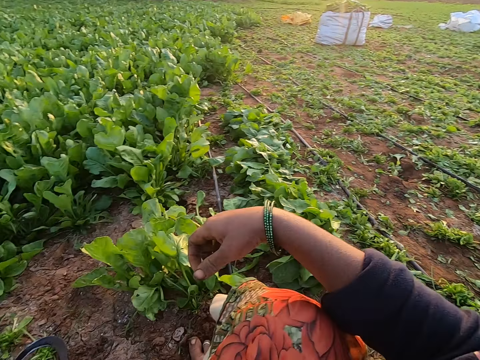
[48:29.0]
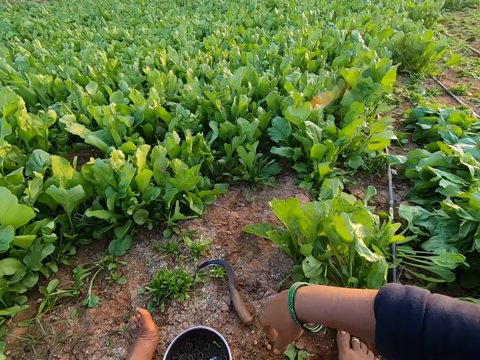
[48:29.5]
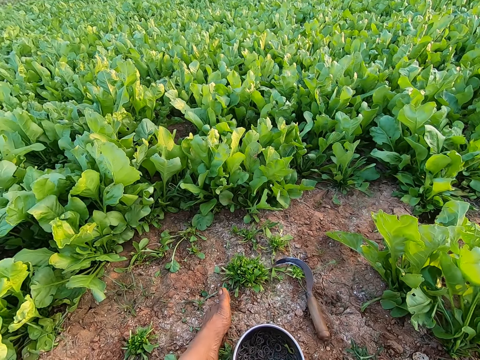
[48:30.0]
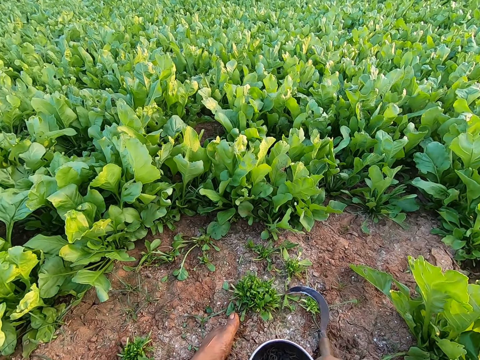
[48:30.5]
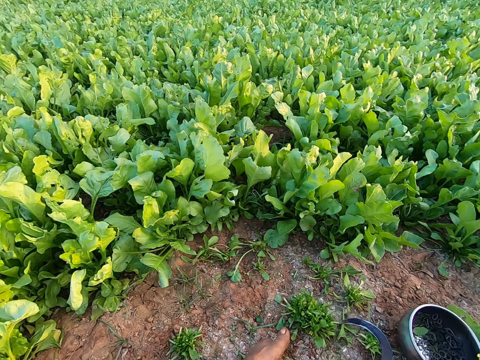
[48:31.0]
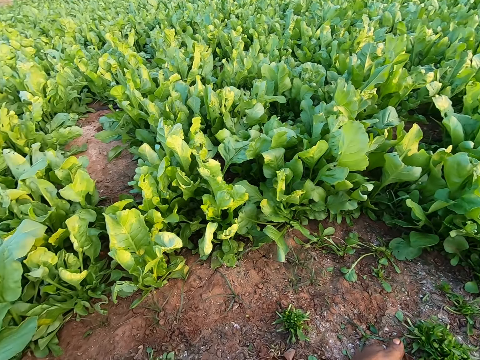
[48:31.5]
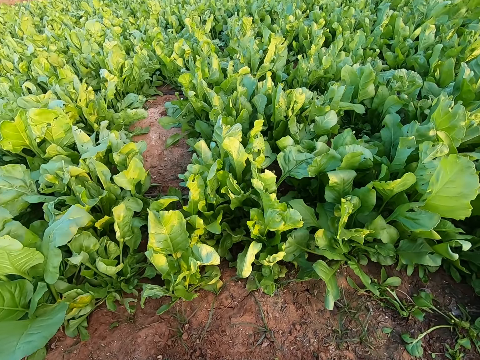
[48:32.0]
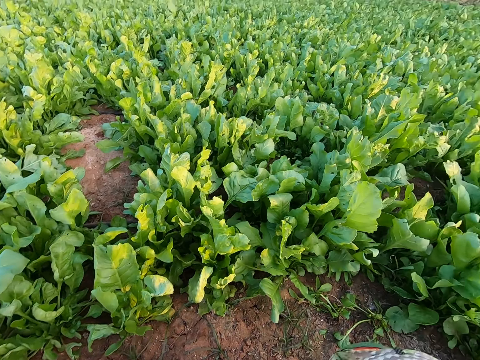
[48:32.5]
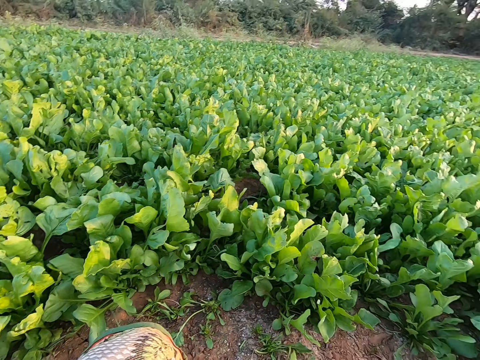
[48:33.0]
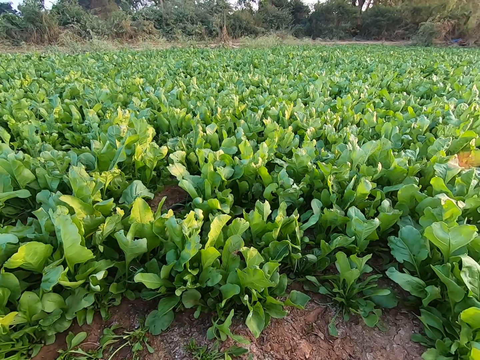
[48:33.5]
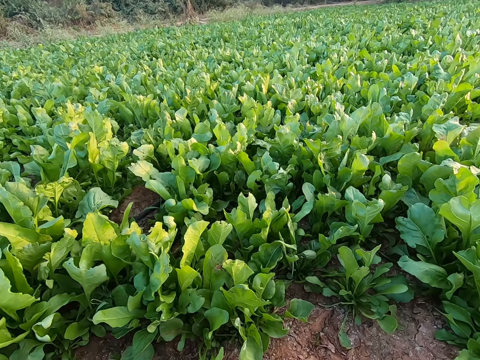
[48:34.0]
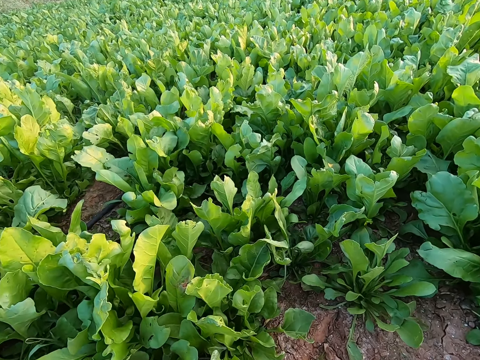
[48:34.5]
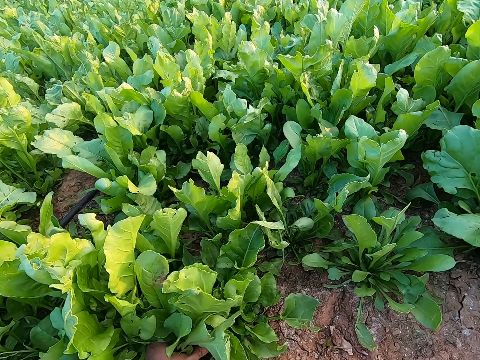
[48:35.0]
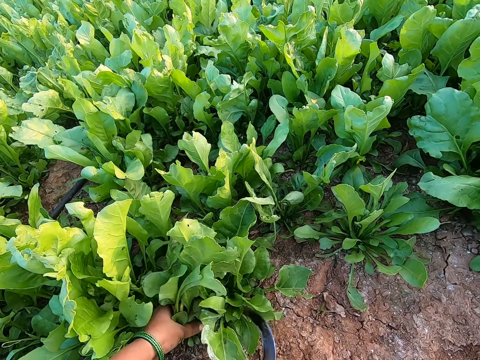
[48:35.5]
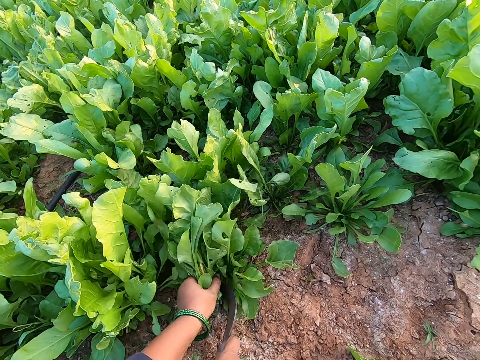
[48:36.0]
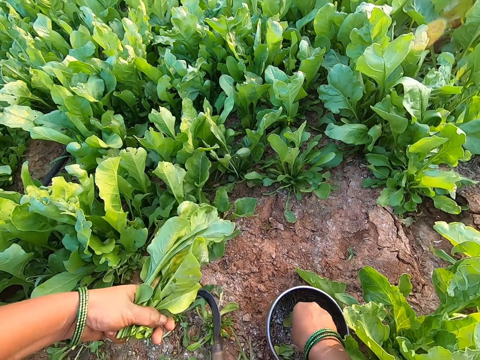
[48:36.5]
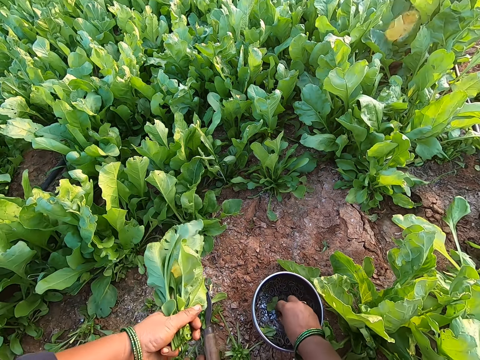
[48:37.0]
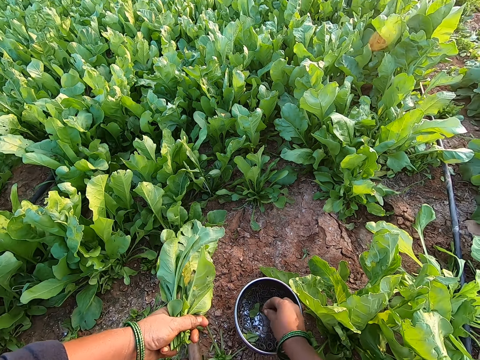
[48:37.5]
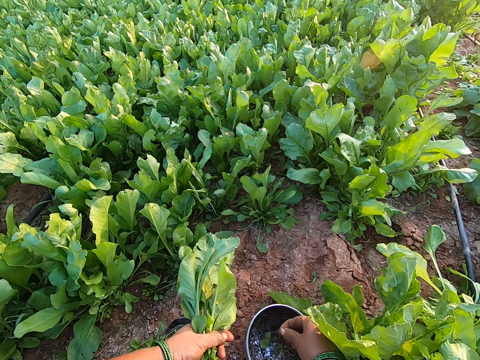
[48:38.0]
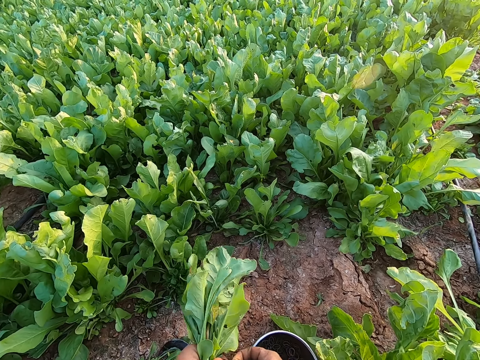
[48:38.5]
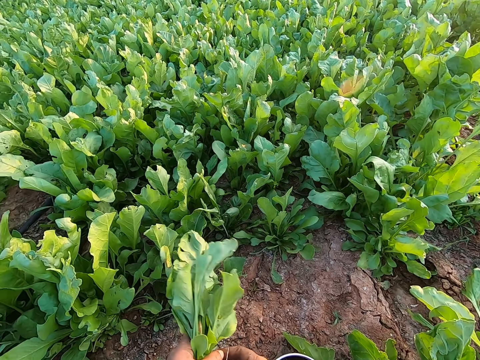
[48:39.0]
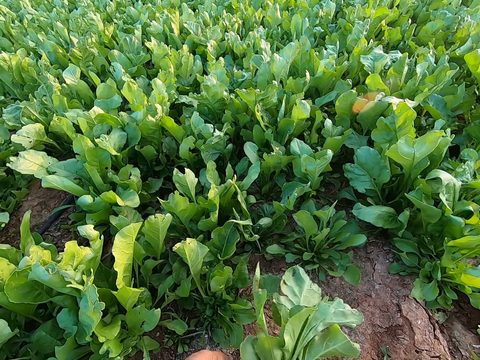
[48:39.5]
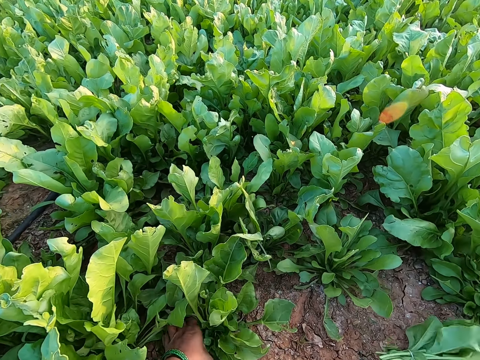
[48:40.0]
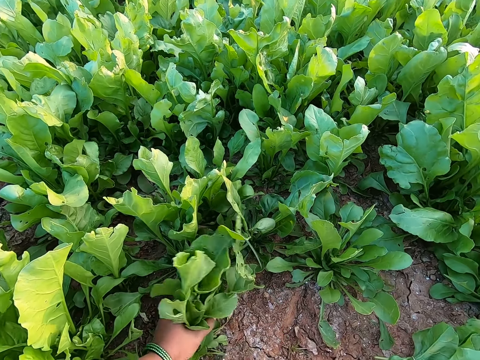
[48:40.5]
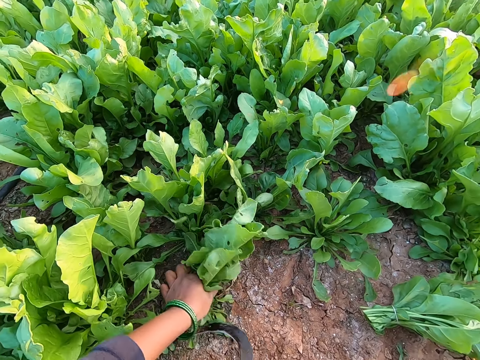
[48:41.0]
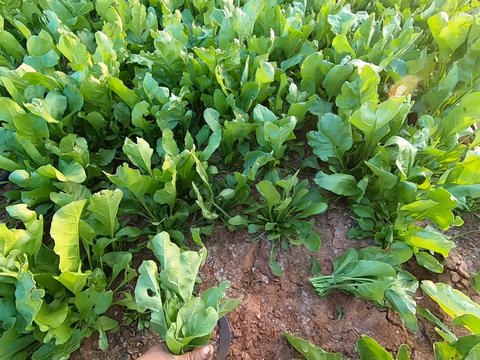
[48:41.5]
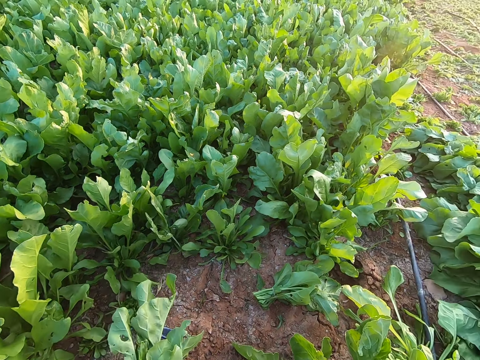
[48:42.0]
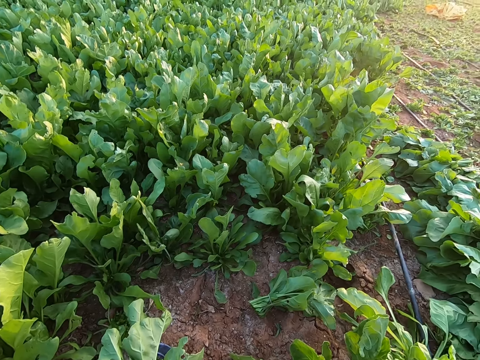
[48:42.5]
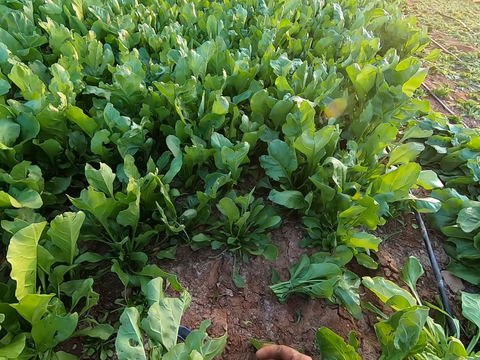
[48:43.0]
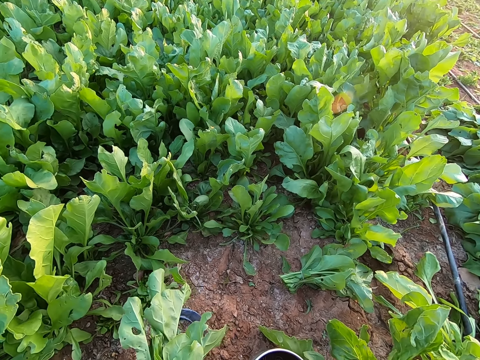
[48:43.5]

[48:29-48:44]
The camera wearer moves the plate of rubber bands on the ground aside with her right hand. She moves forward. She holds vegetable leaves with her left hand. She holds the hand sickle with her right hand. She harvests the vegetable leaves in her left hand with the hand sickle in her right hand. She drops the hand sickle on the ground with her right hand. She picks a rubber band from the plate on the ground with her right hand. She uses the rubber band on the vegetable leaves in her left hand. She holds the vegetable leaves with her right hand. She drops the vegetable leaves on the ground with her right hand. She holds the vegetable leaves with her left hand. She holds the hand sickle with her right hand. She harvests the vegetable leaves in her left hand with the hand sickle in her right hand. She drops the hand sickle on the ground with her right hand. She ties the spinach together.

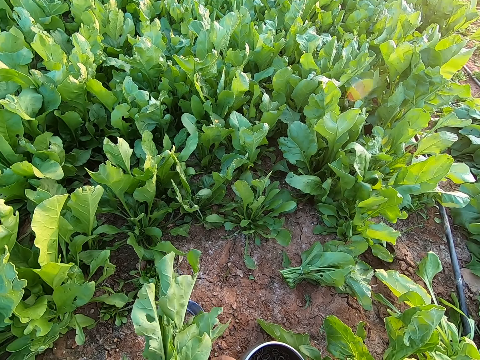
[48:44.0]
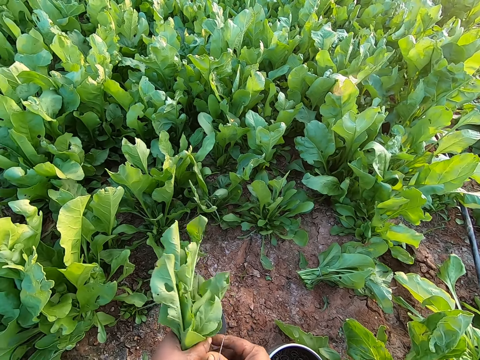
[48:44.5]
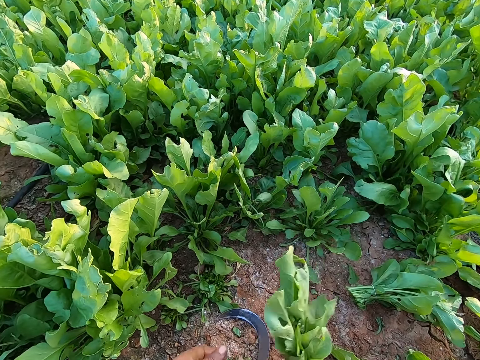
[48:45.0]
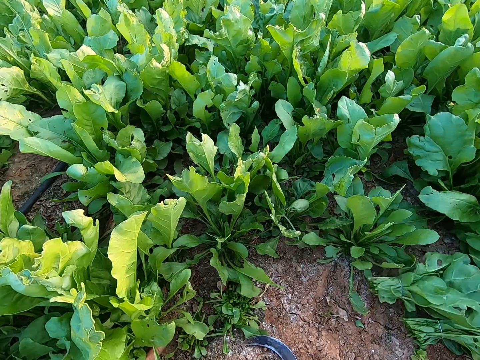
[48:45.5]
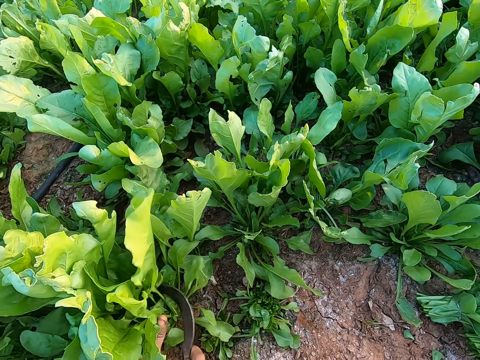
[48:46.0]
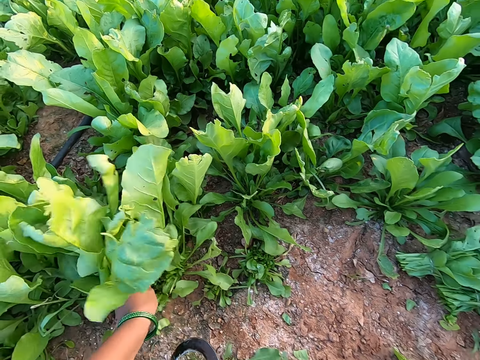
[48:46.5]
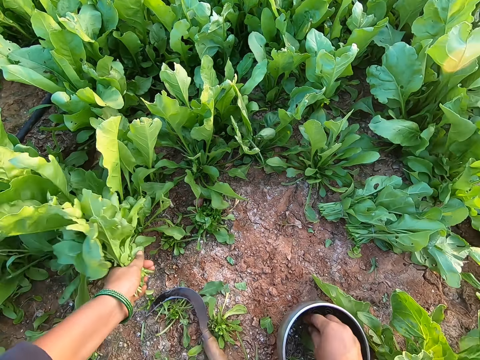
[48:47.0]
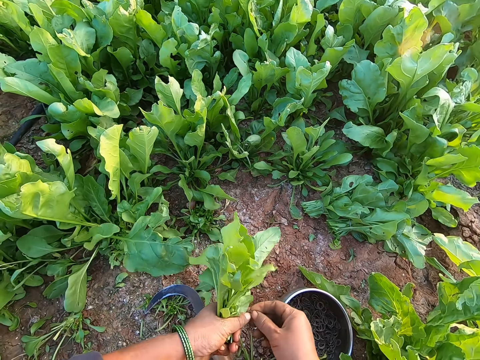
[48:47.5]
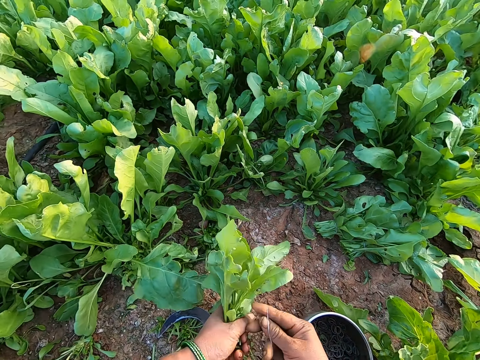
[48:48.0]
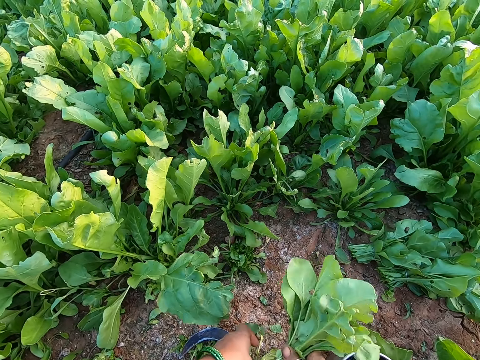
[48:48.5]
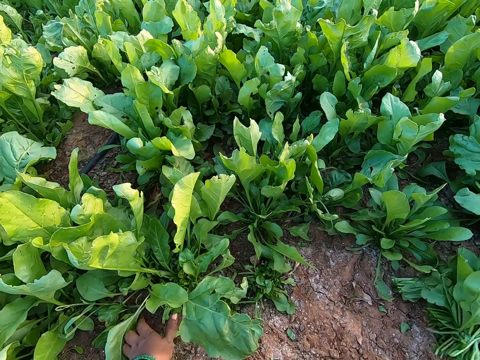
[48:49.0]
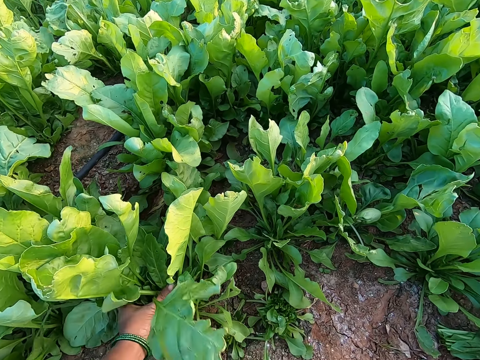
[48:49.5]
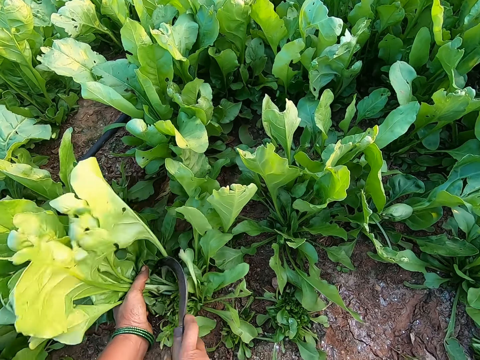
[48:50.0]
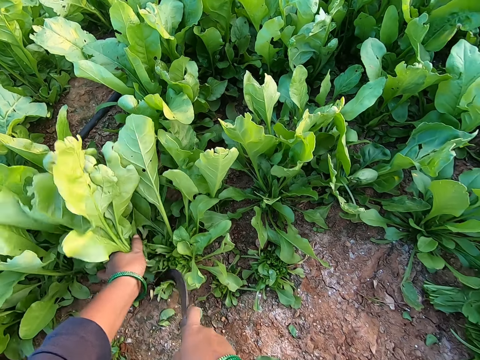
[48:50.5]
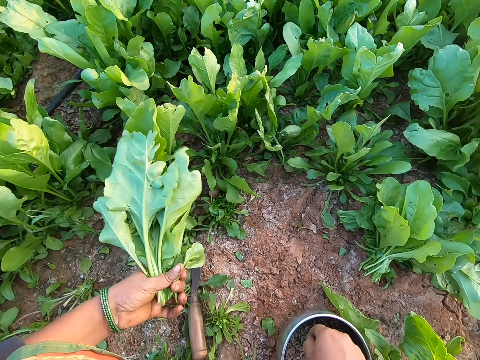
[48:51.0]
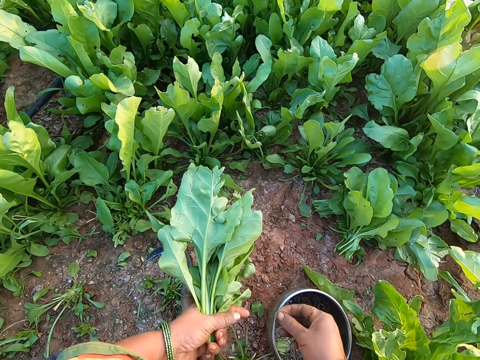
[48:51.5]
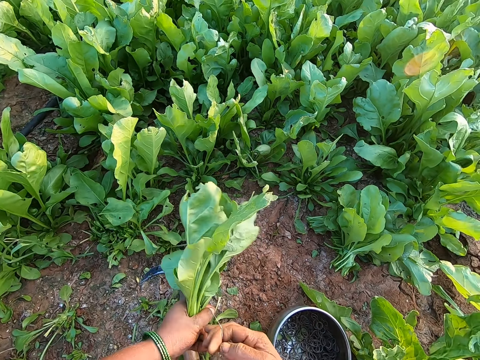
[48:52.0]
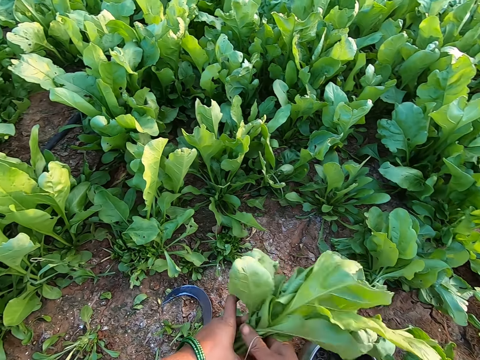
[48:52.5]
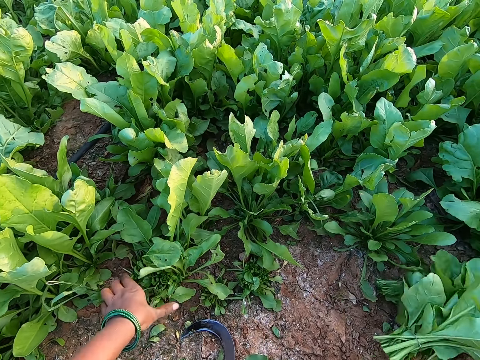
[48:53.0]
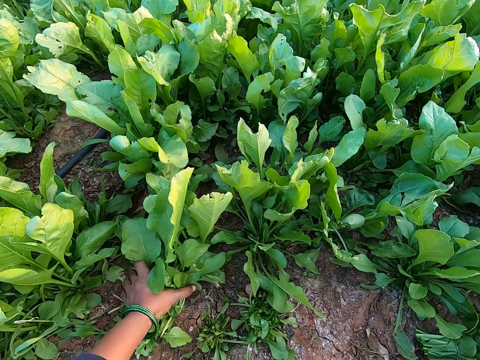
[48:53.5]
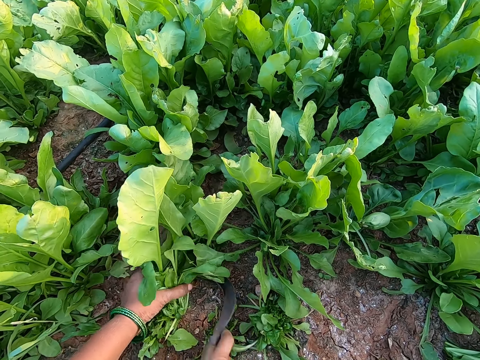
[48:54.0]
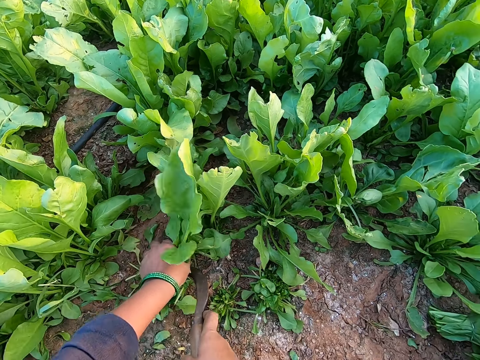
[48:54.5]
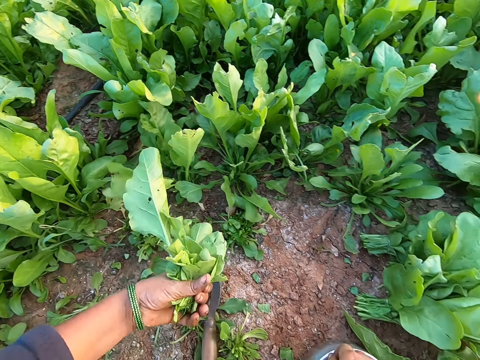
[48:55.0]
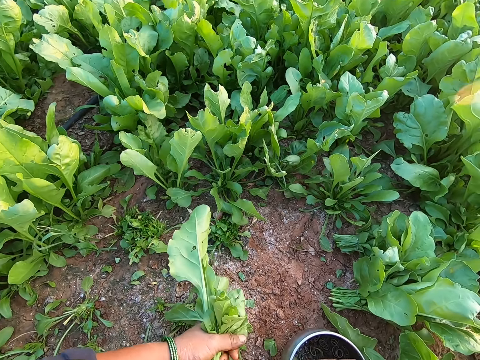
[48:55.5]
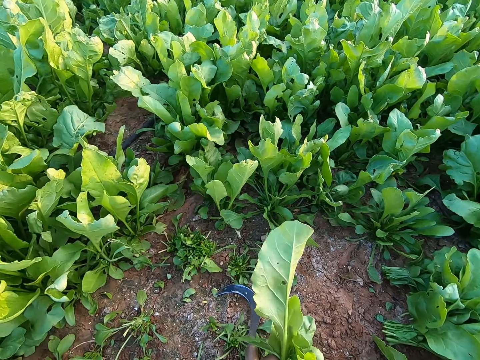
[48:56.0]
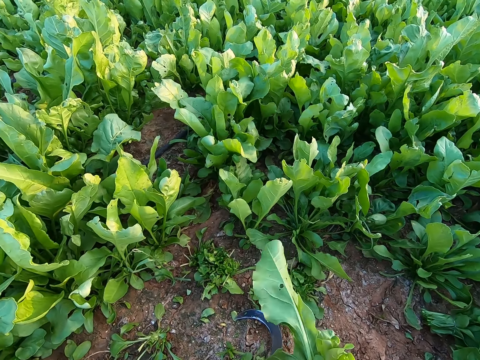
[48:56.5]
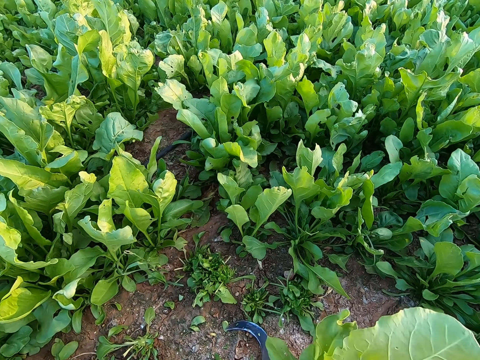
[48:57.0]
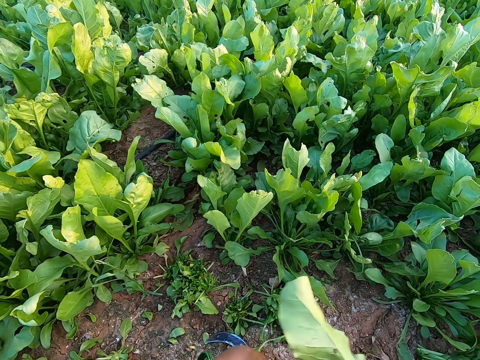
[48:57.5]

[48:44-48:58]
The camera wearer holds the vegetable leaves with her right hand. She drops the vegetable leaves on the ground with her right hand. She holds the vegetable leaves with her left hand. She picks the hand sickle from the ground with her right hand. She harvests the vegetable leaves in her left hand with the hand sickle in her right hand. She drops the hand sickle on the ground with her right hand. She picks a rubber band from the plate on the ground with her right hand. She uses the rubber band on the vegetable leaves in her left hand. She holds the vegetable leaves with her right hand. She drops the vegetable leaves on the ground with her right hand. She holds the vegetable leaves with her left hand. She holds the hand sickle with her right hand. She harvests the vegetable leaves in her left hand with the hand sickle in her right hand. She drops the hand sickle on the ground with her right hand. She picks a rubber band from the plate on the ground with her right hand. She uses the rubber band on the vegetable leaves in her left hand. She passes the vegetable leaves from her left hand to her right hand. She drops the vegetable leaves on the ground with her right hand. She holds the vegetable leaves with her left hand. She holds the hand sickle with her right hand. She harvests the vegetable leaves in her left hand with the hand sickle in her right hand. She drops the hand sickle on the ground with her right hand. She picks a rubber band from the plate on the ground with her right hand. She ties the spinach together.
